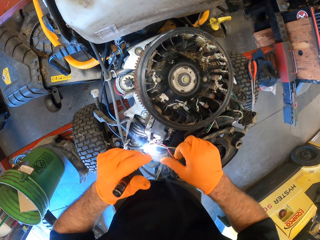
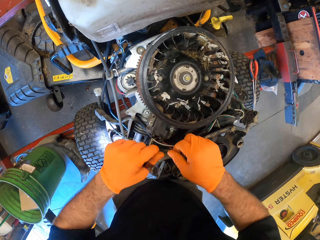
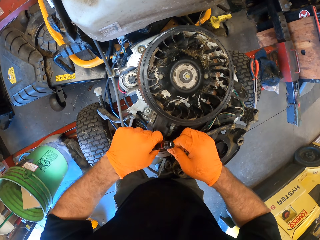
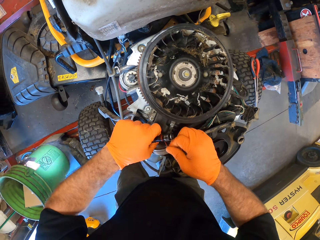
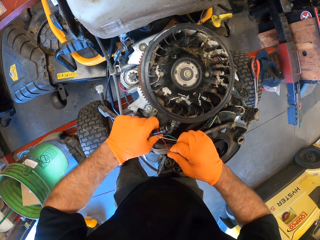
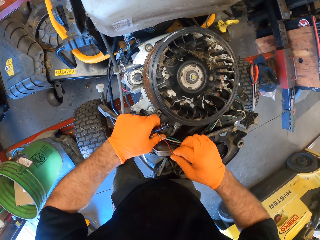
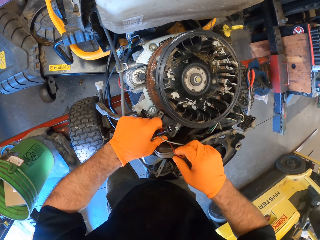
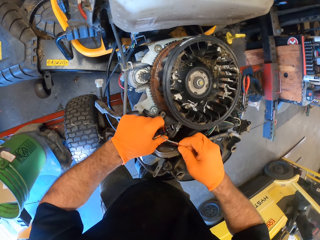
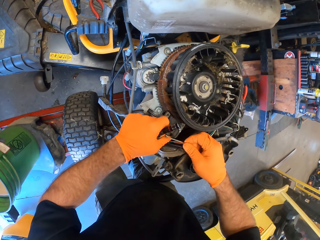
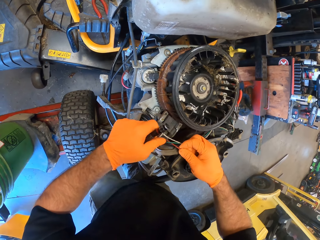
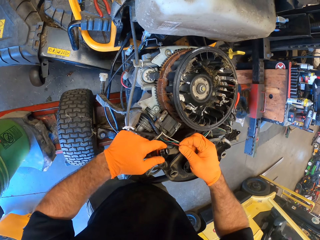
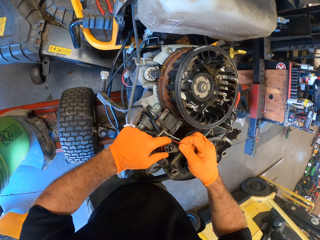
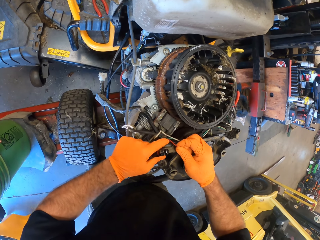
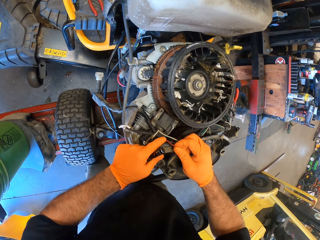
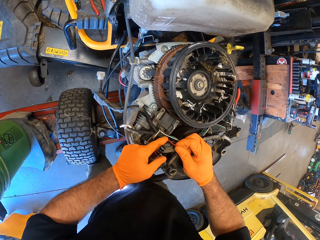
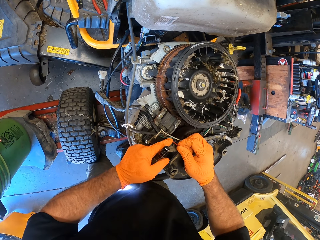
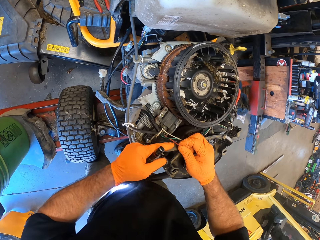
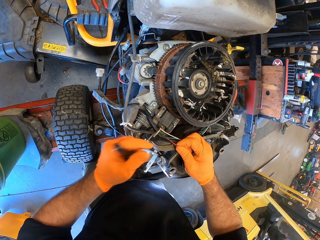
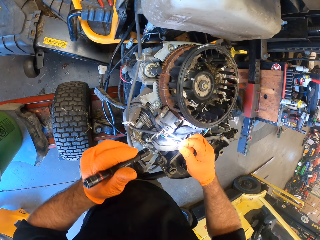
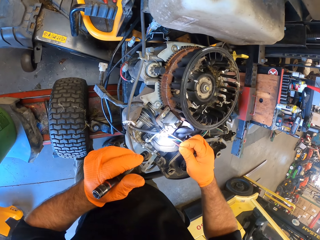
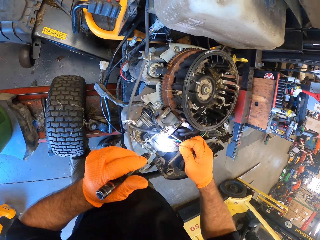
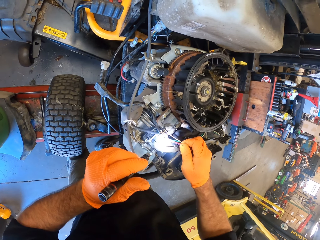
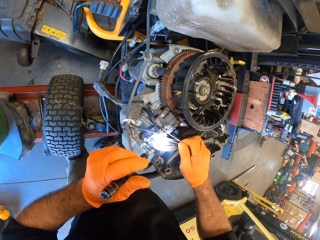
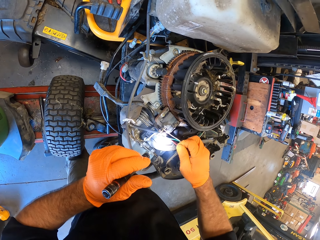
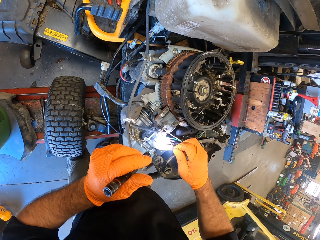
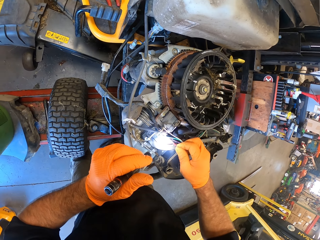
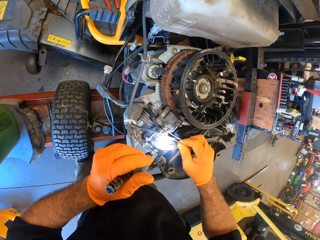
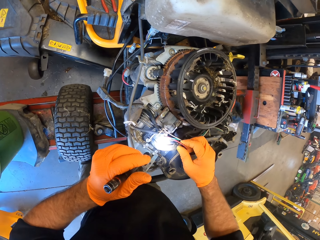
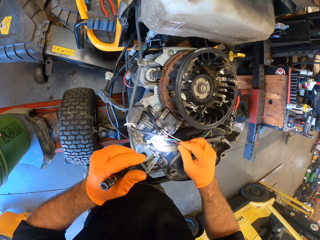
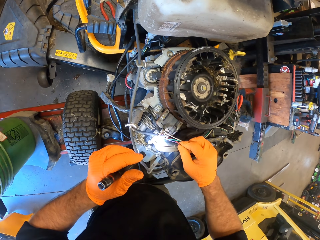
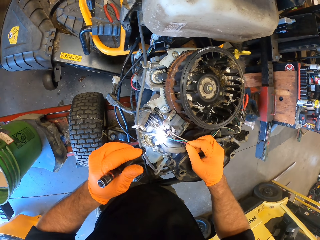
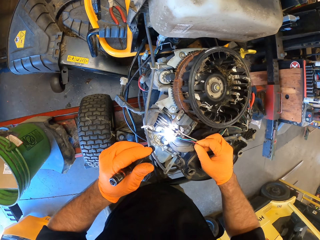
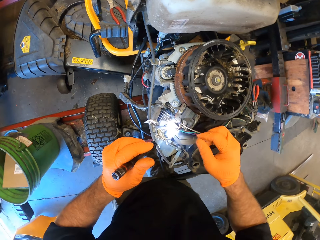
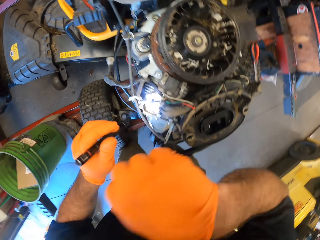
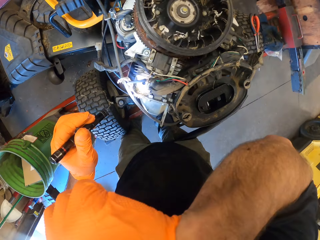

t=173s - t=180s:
The camera wearer holds a cable with the right hand. He examines the engine of the mower with his hands. He examines the engine of the mower with his right hand. He inspects the mower's engine with the flashlight in his left hand.

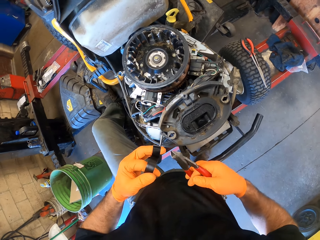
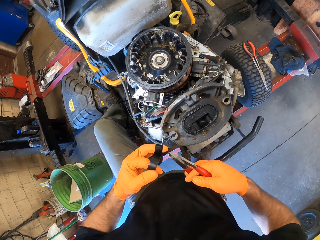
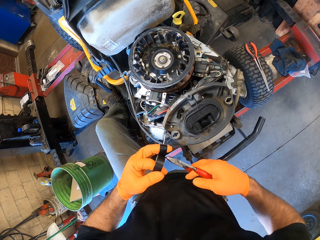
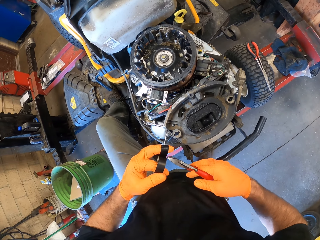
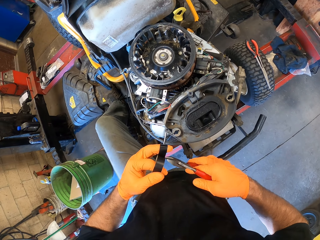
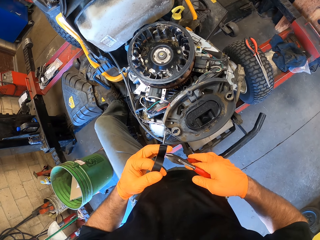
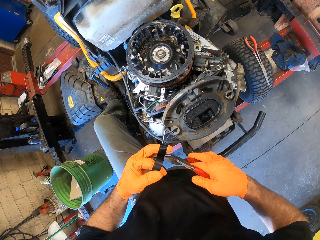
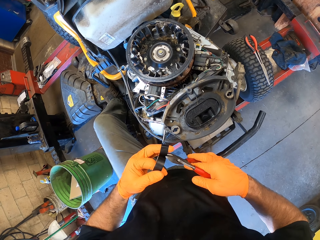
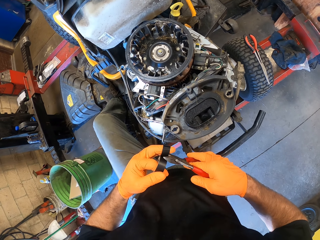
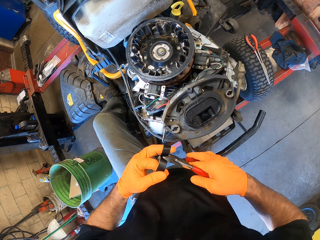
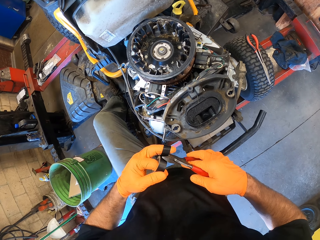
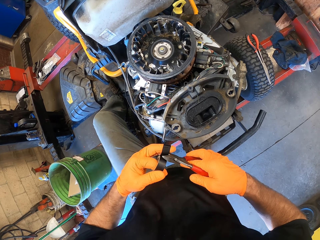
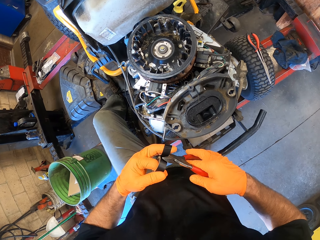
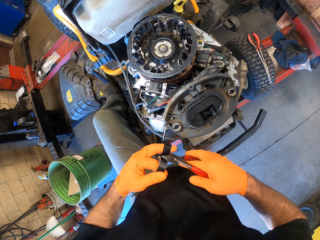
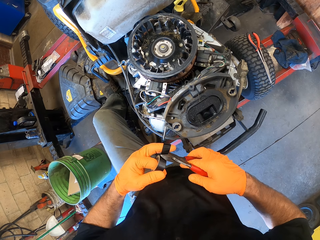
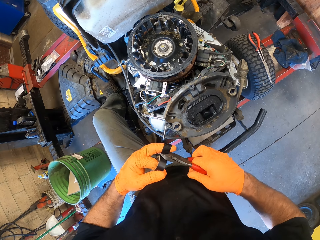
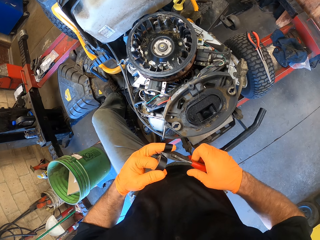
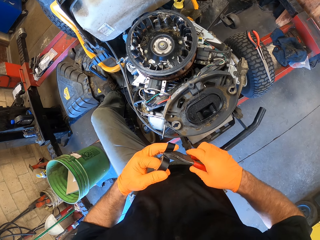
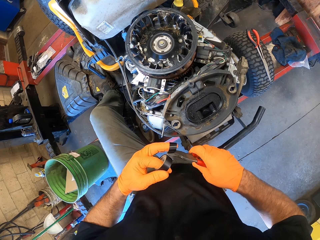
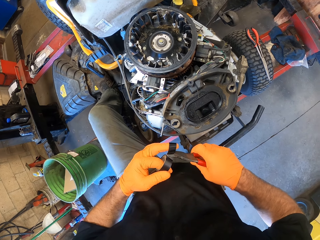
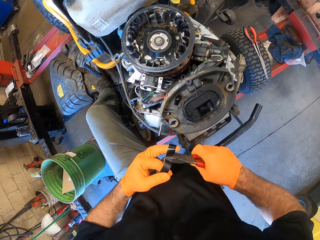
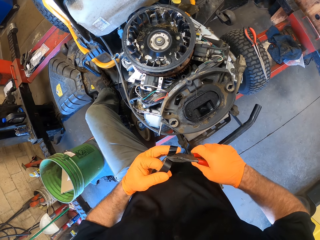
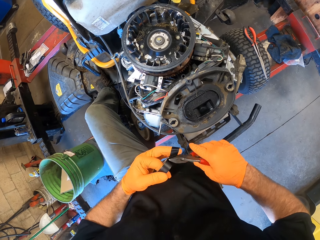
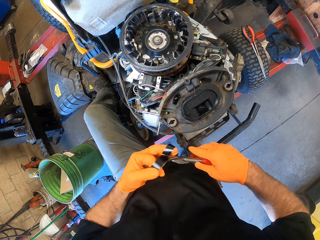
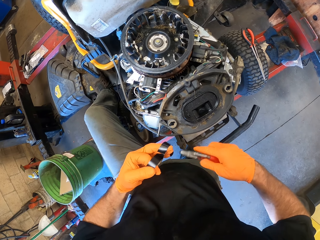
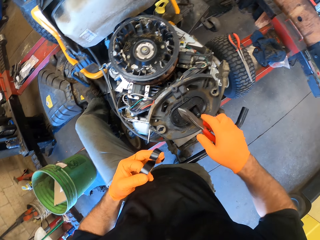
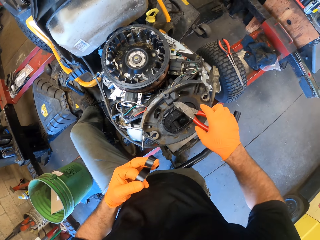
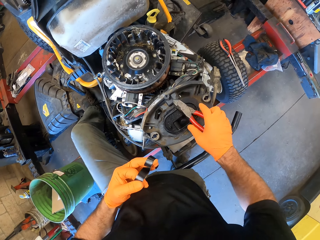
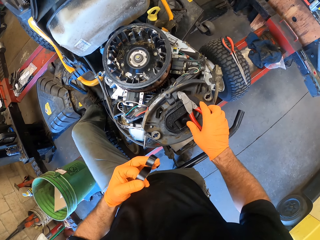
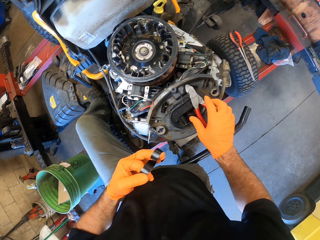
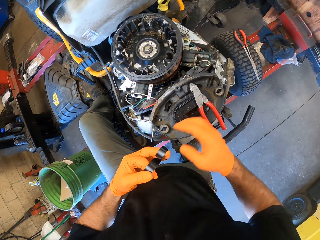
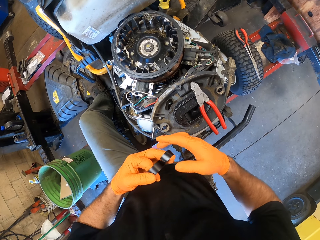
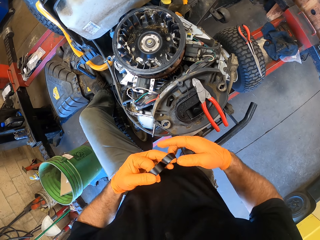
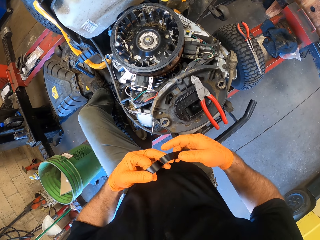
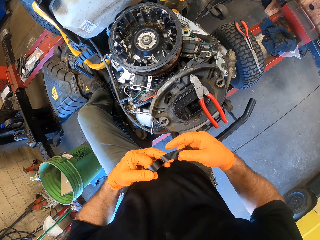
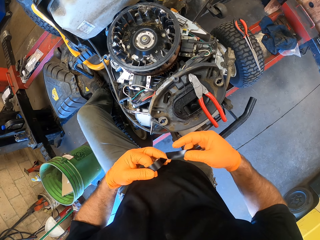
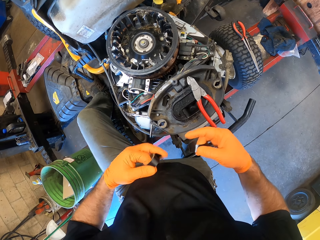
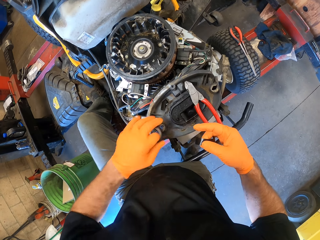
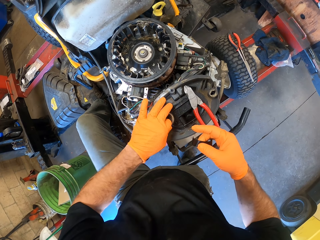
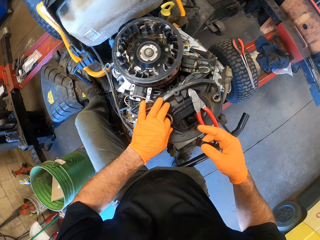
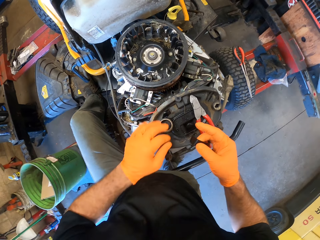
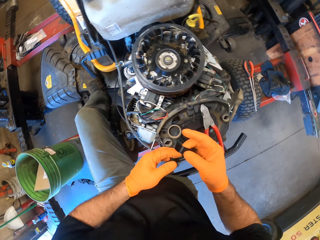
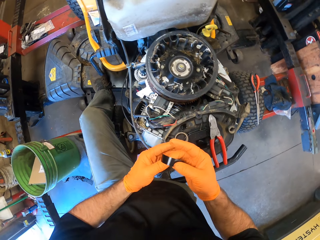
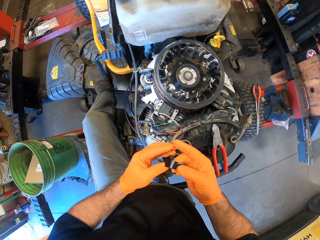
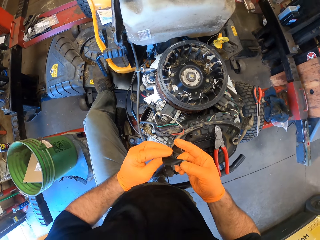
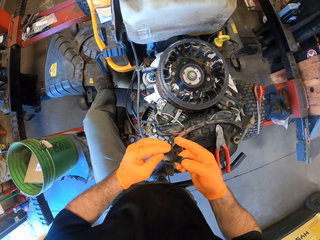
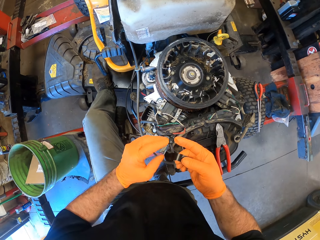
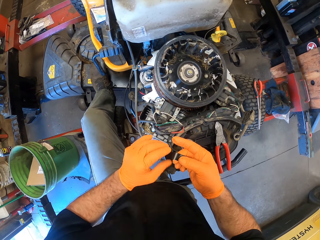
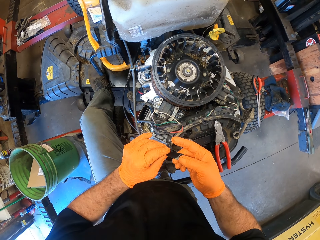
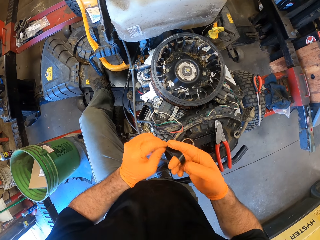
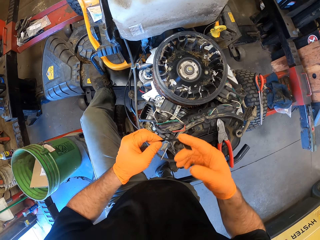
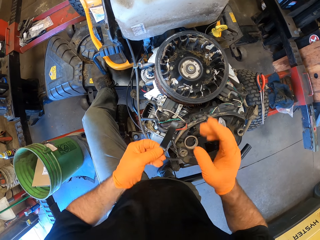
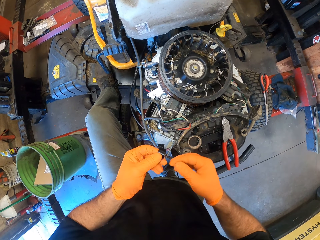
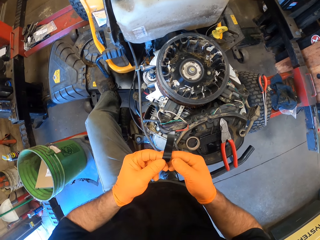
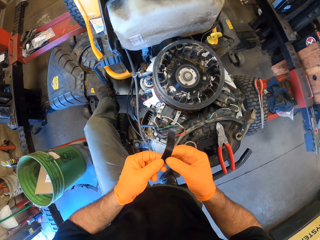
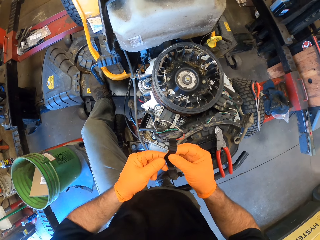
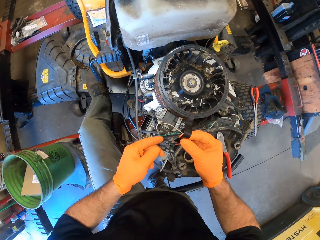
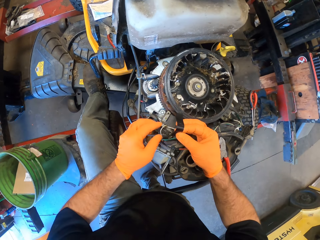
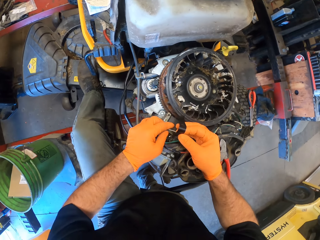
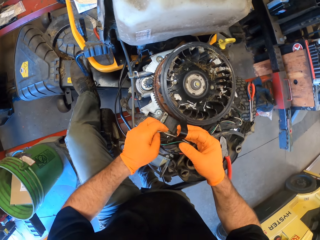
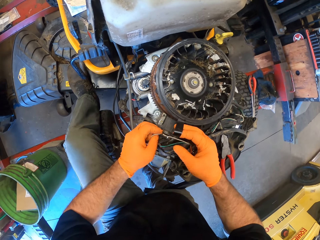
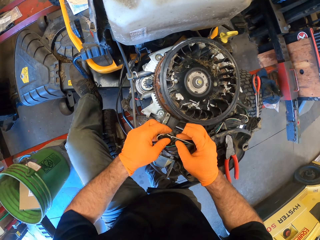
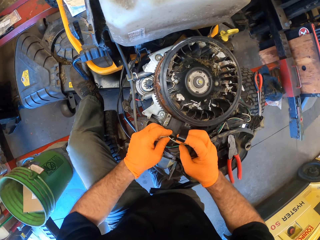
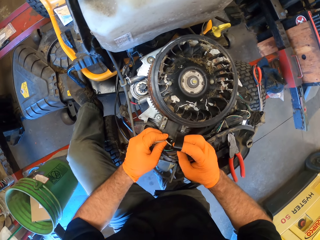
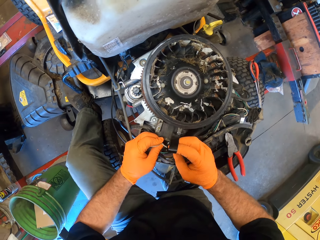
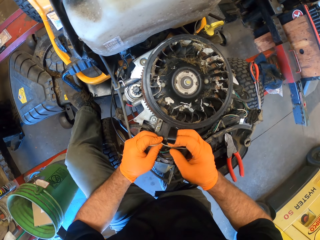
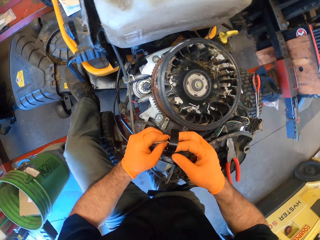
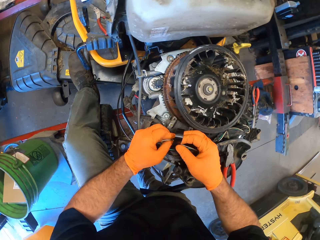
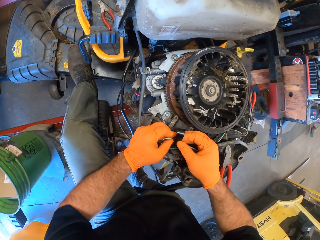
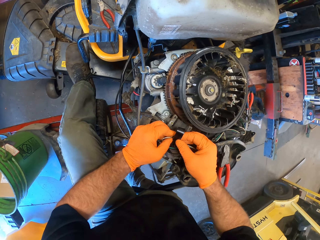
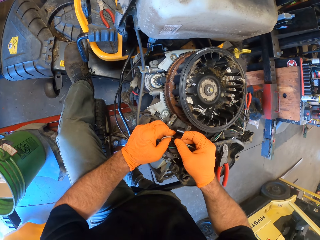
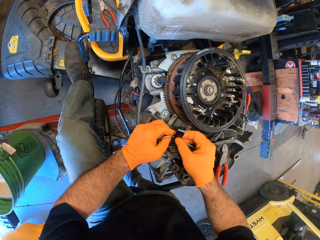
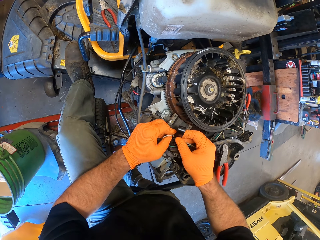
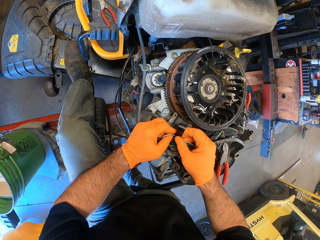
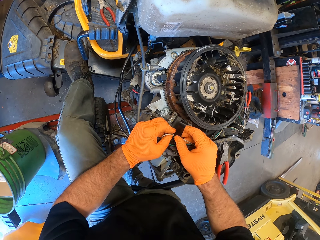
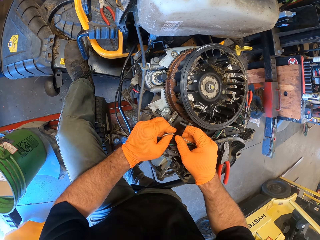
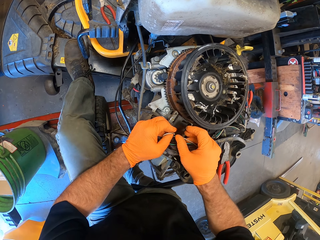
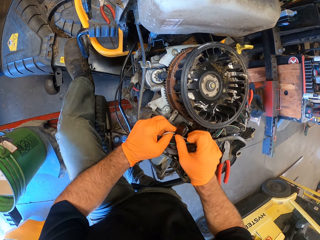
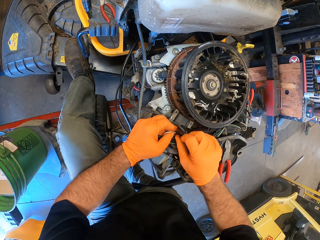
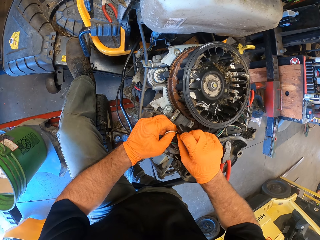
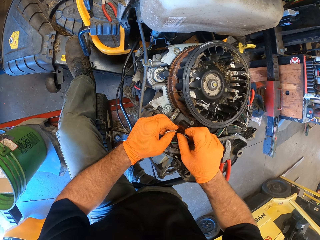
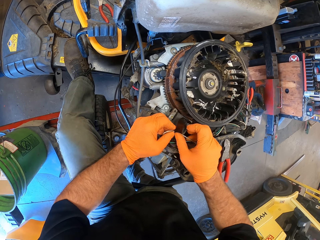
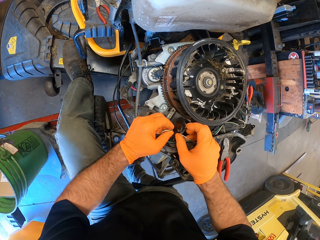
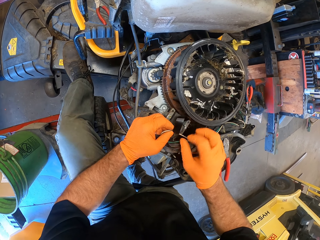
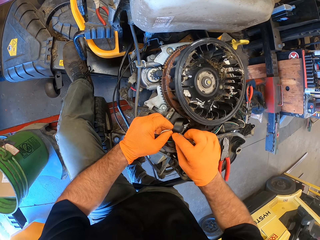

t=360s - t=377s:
The camera wearer cuts the black tape with the plier in his right hand. He drops the plier on the lawn mower with his right hand. He removes the black tape from his left hand with his right hand. He drops the black tape on the lawn mower with his left hand. He puts the plier on the engine. He adjusts the black tape with his hands. He puts the black tape around a wire on the lawn mower with his hands.
